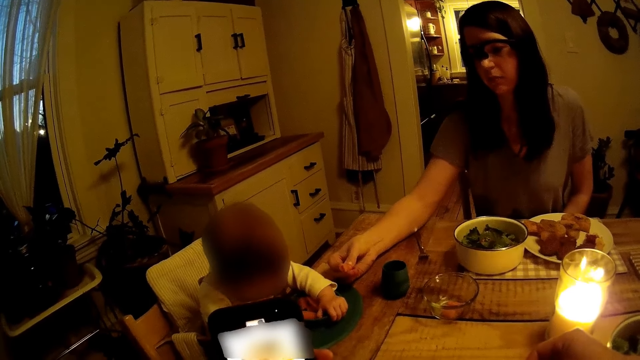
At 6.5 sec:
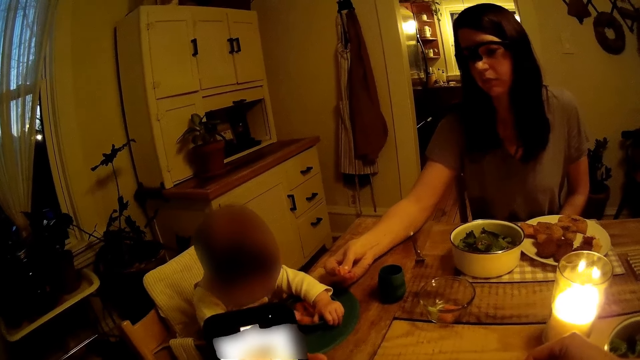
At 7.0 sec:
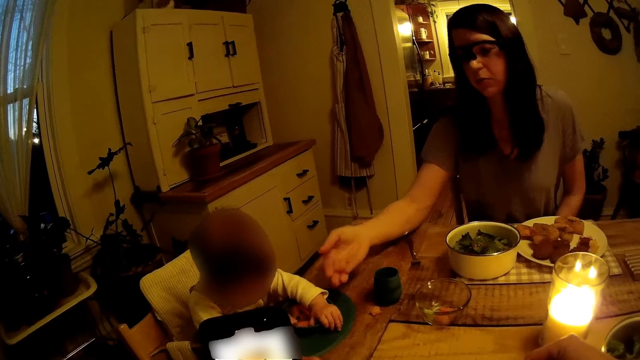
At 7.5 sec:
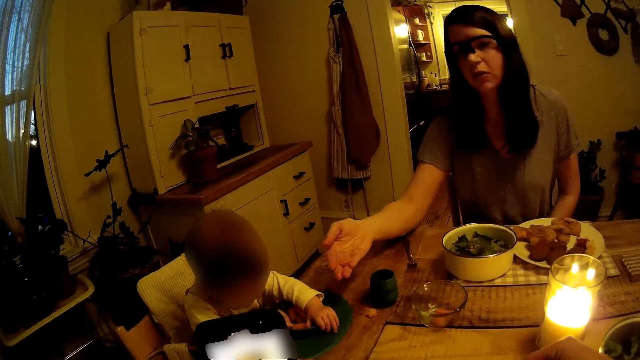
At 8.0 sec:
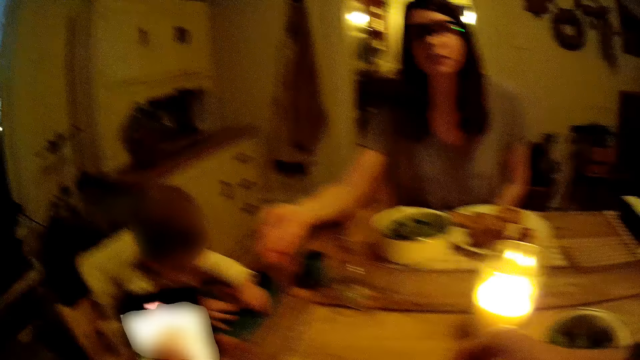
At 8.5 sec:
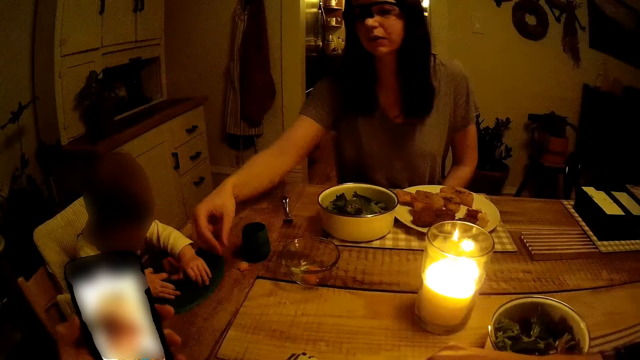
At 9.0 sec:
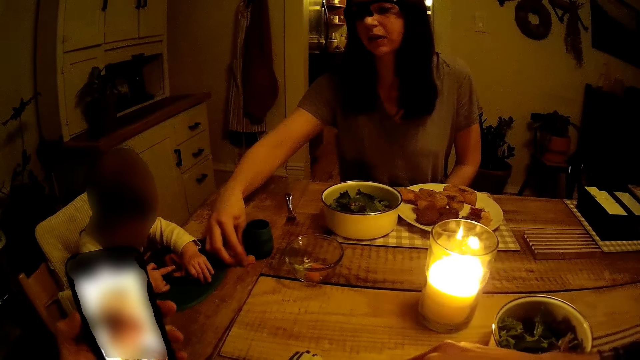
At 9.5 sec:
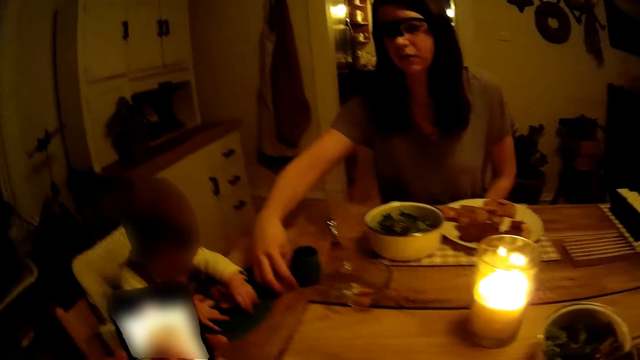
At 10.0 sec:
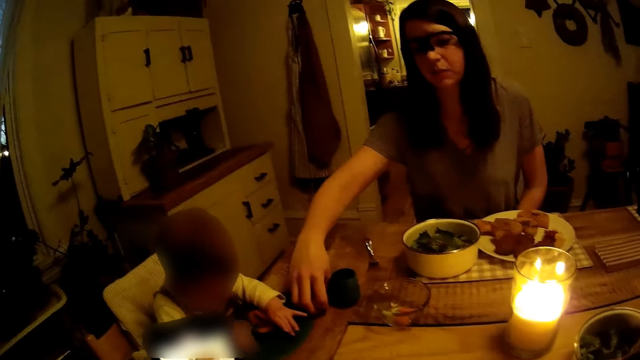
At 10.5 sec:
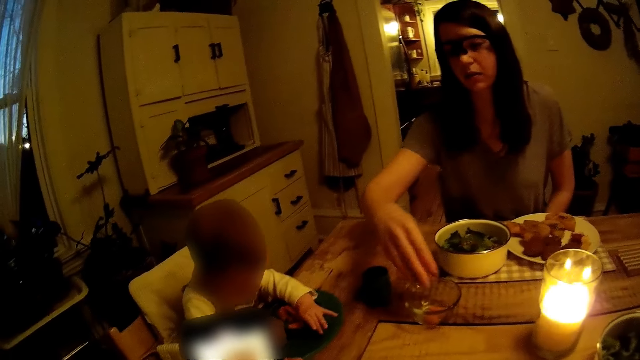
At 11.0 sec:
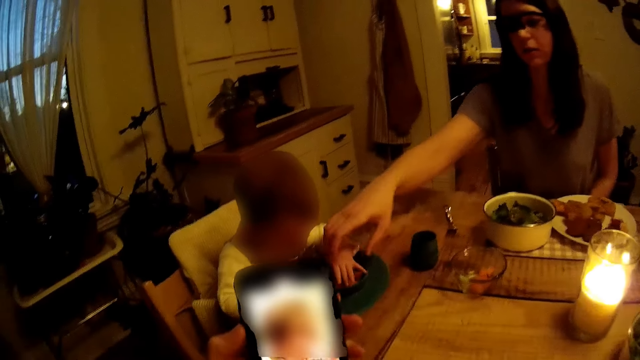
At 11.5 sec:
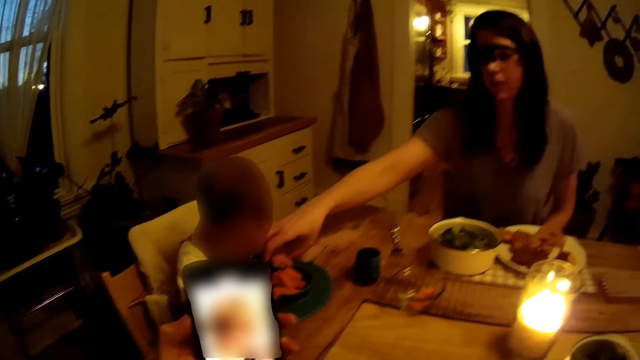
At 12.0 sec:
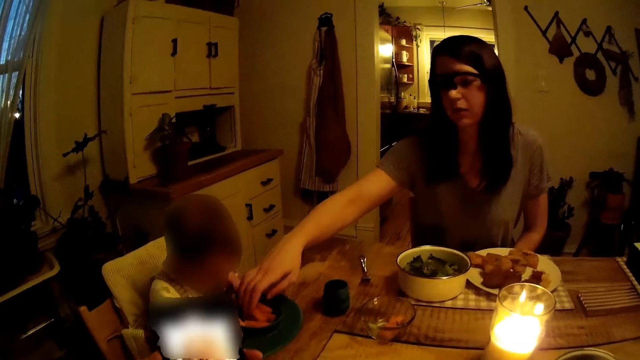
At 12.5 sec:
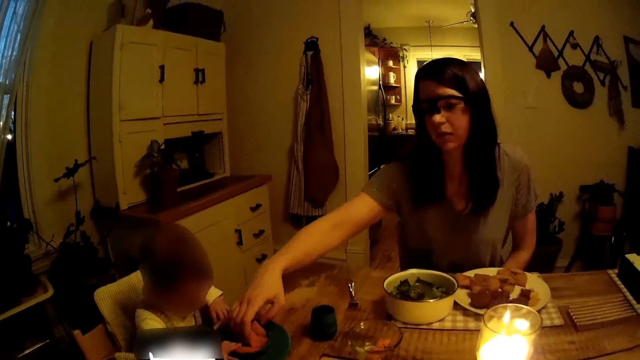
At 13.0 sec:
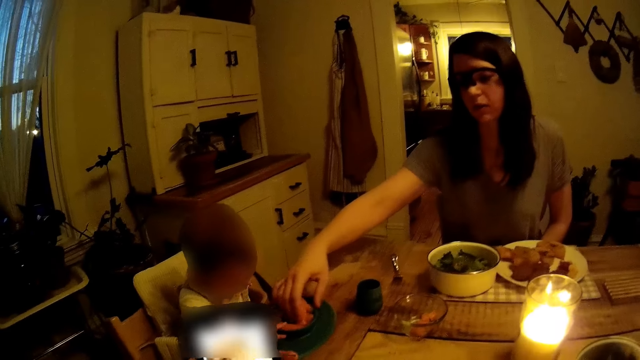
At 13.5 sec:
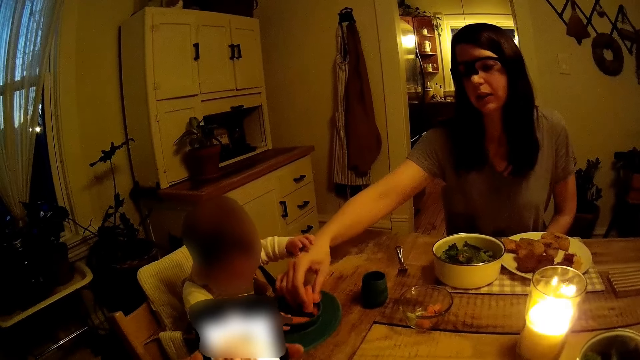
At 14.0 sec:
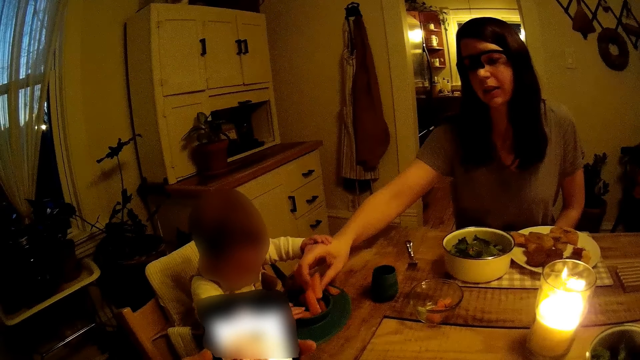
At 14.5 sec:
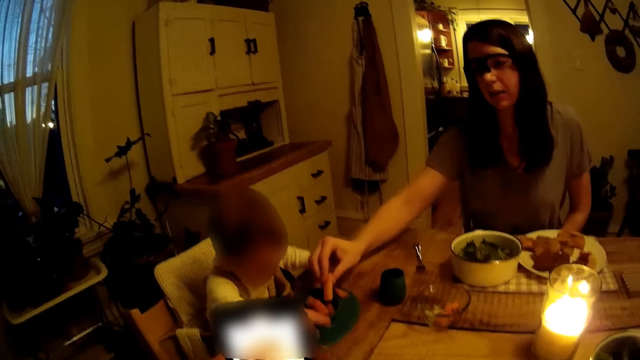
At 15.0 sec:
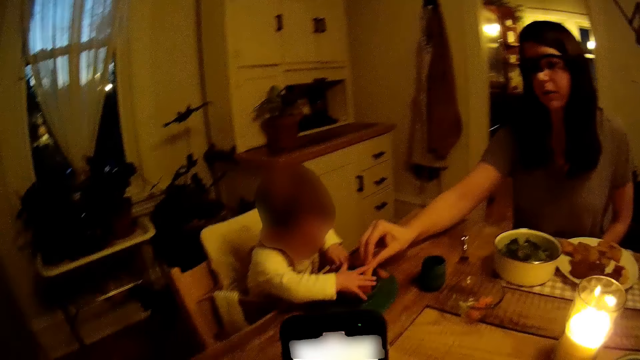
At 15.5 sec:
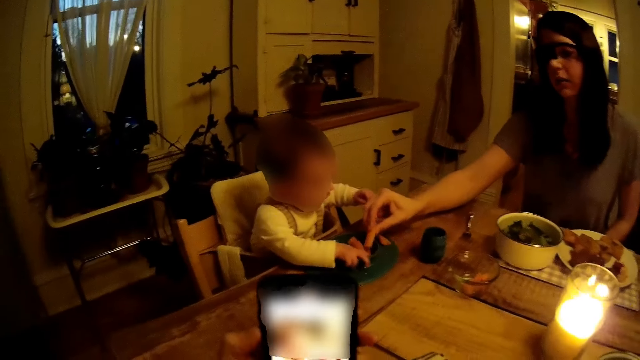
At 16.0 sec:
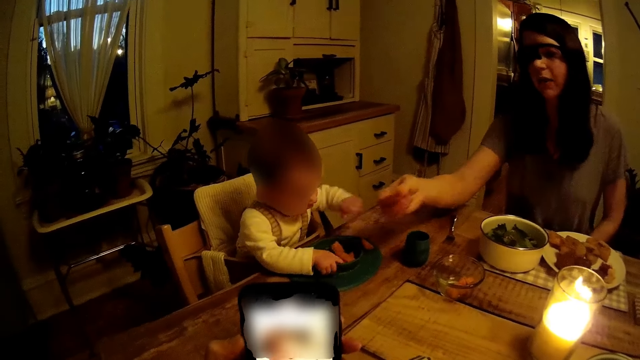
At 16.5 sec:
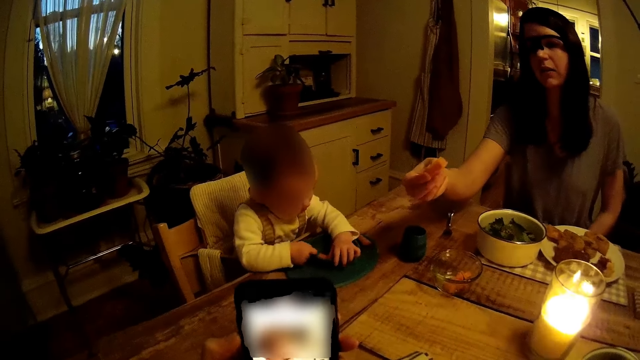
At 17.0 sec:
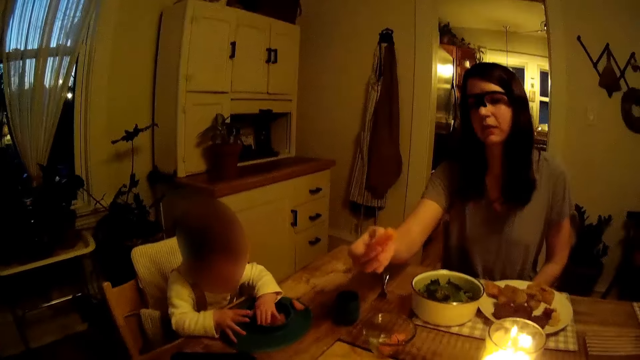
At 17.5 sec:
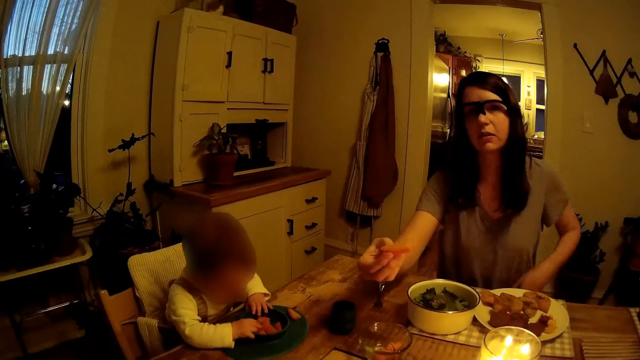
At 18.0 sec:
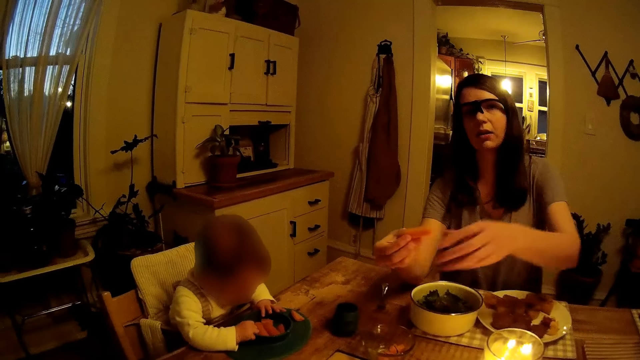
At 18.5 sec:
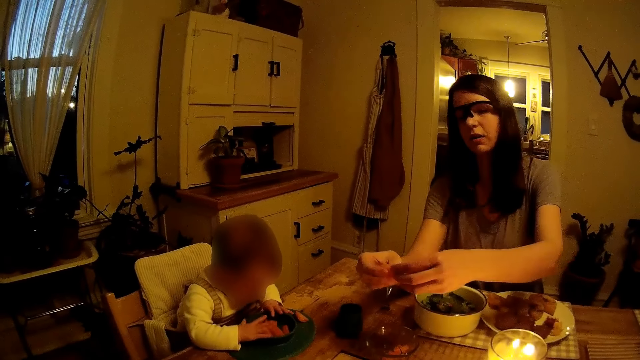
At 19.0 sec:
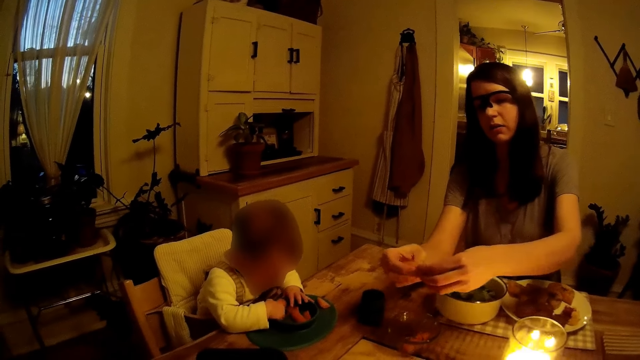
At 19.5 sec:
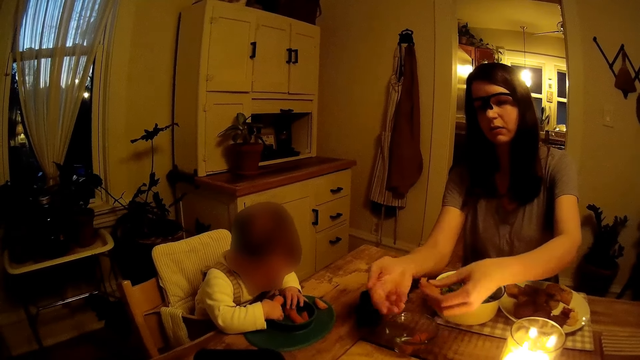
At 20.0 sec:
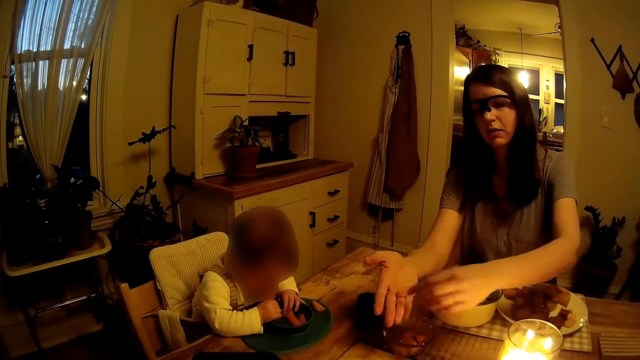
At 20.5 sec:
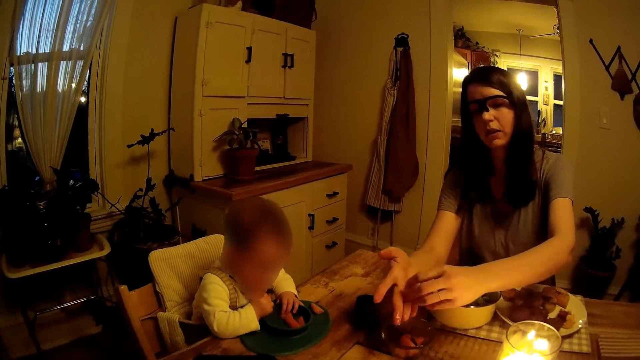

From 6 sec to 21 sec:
The camera wearer uses the phone. A baby plays with the meat. A woman gives the baby the meat. The woman picks up food. The woman carries the meat from the table. The woman puts food in a bowl. The woman picks up food. The woman puts the meat on the baby's plate. The baby moves hands. The woman cuts the meat with both hands.

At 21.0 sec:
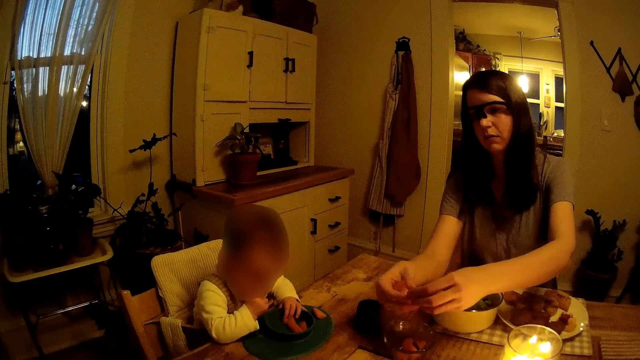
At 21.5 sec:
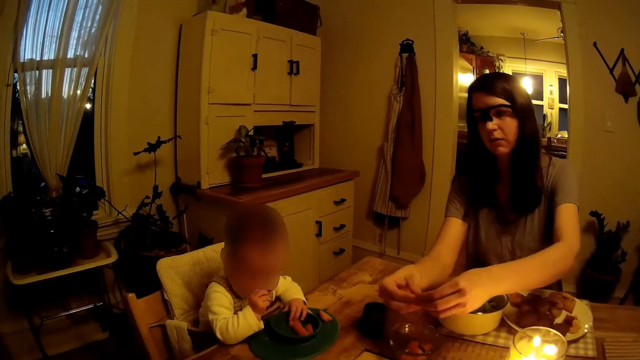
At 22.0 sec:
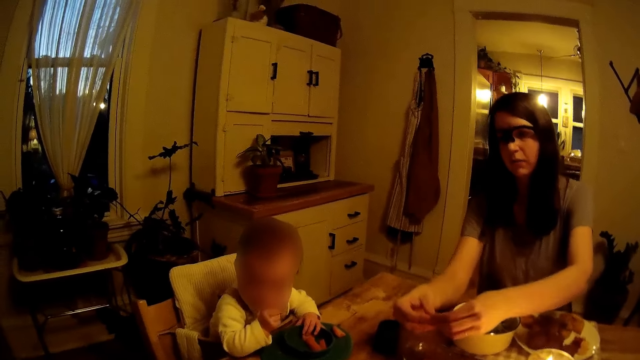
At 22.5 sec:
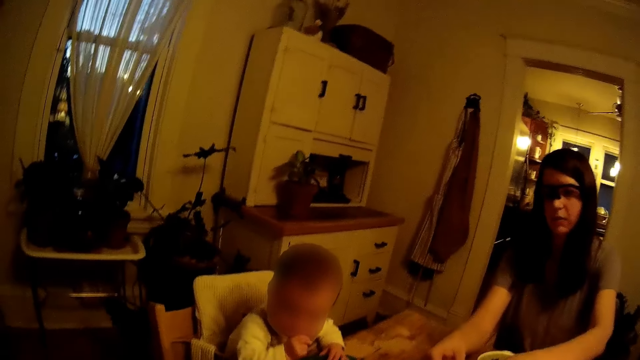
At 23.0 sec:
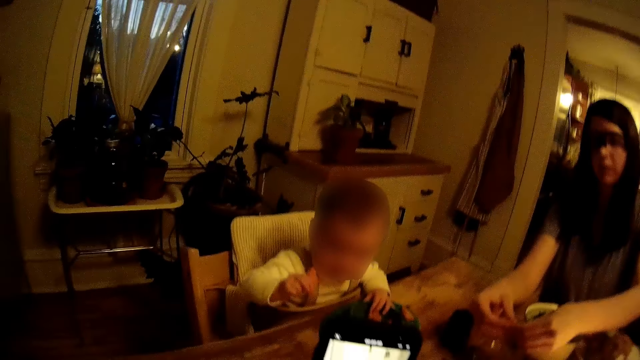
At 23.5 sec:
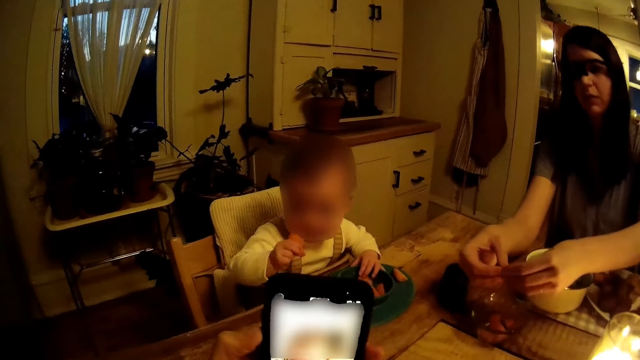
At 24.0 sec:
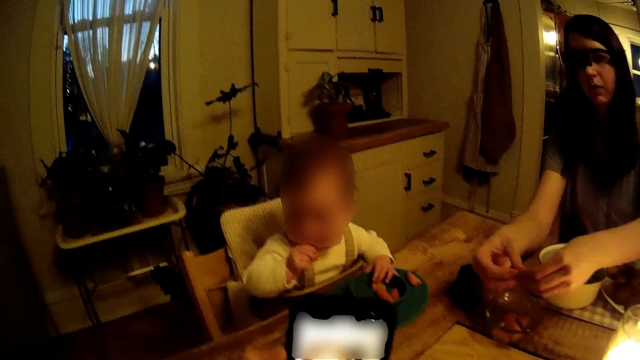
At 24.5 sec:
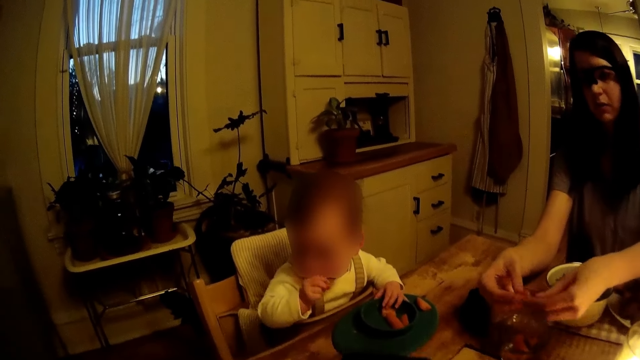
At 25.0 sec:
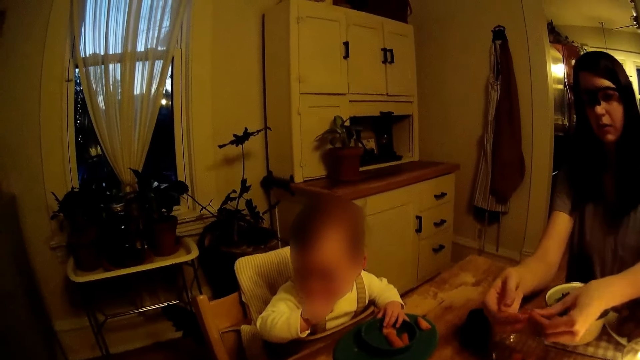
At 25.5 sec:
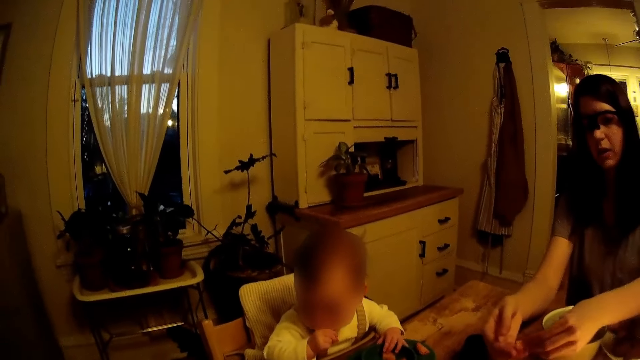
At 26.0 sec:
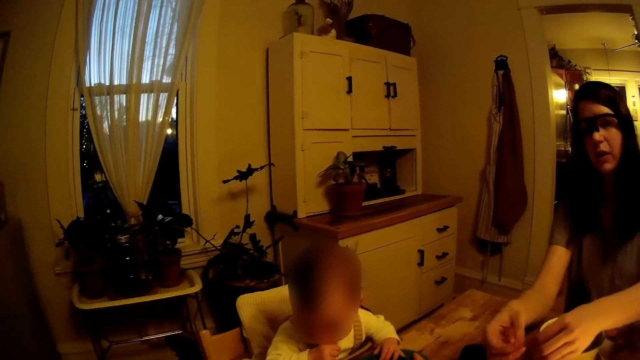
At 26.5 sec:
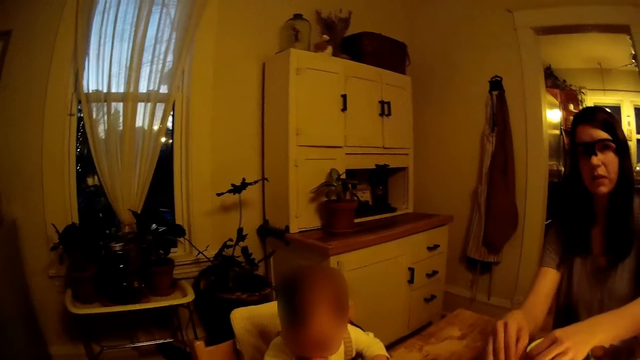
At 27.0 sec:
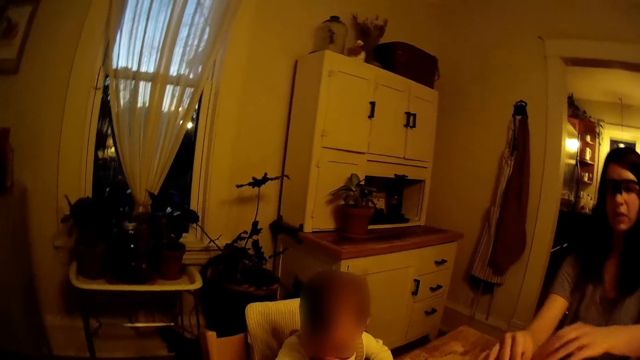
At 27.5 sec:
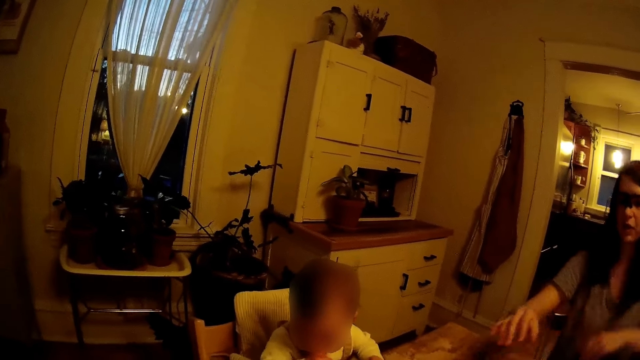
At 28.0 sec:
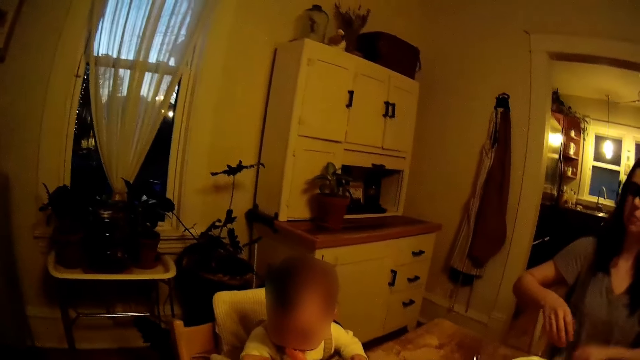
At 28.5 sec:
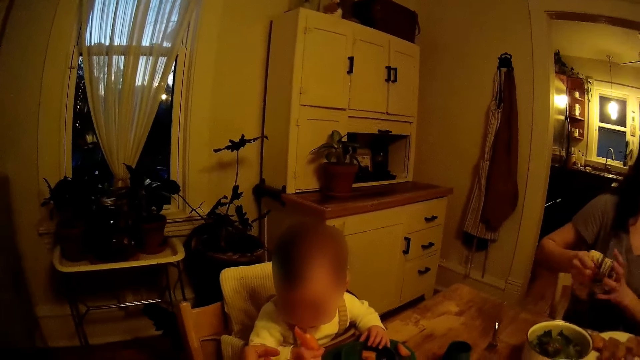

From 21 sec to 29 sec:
A baby moves hands. The baby eats the meat. A woman moves hands.
